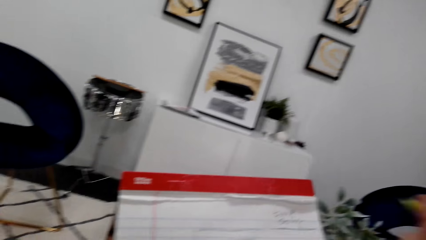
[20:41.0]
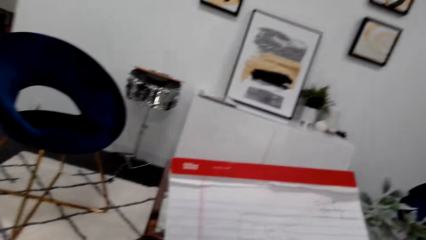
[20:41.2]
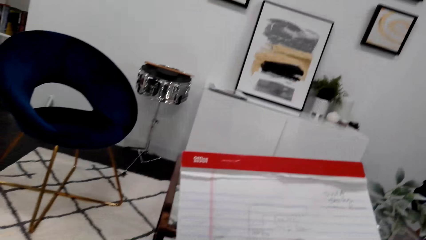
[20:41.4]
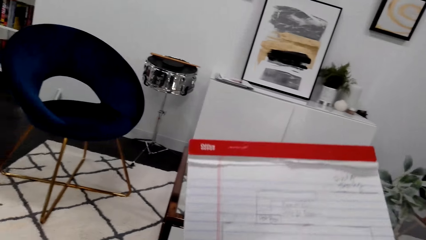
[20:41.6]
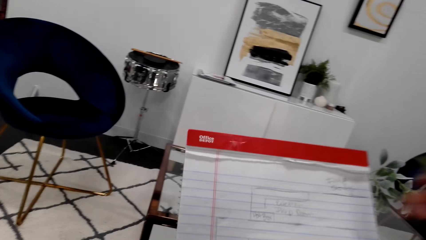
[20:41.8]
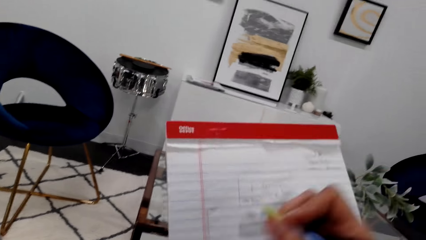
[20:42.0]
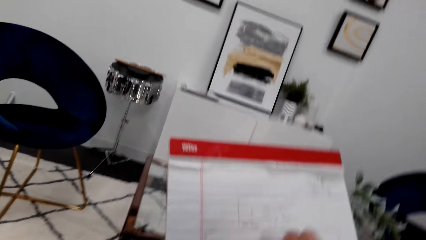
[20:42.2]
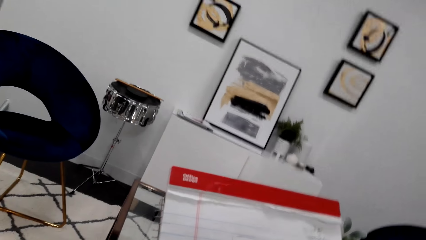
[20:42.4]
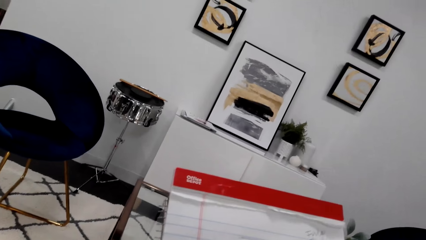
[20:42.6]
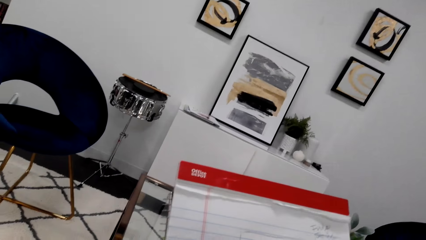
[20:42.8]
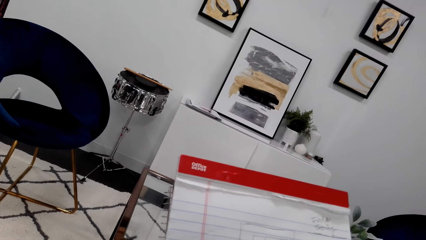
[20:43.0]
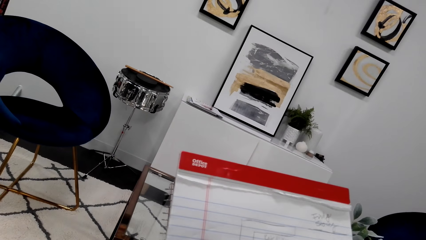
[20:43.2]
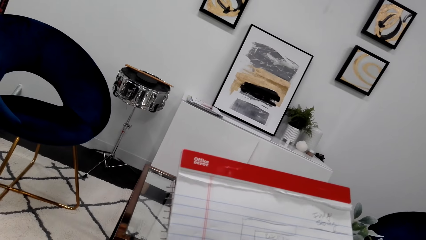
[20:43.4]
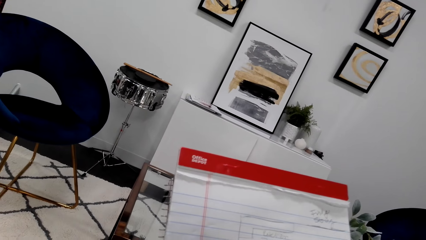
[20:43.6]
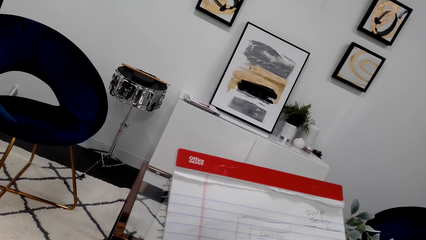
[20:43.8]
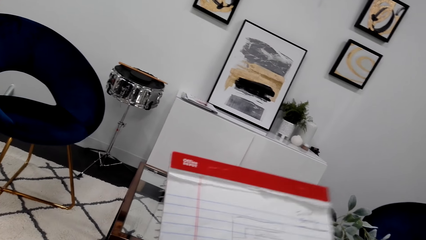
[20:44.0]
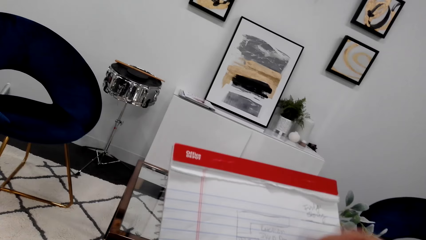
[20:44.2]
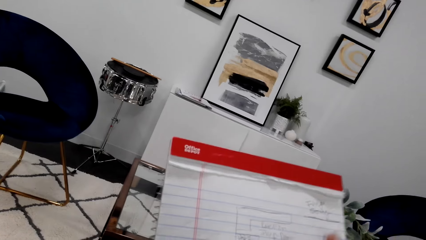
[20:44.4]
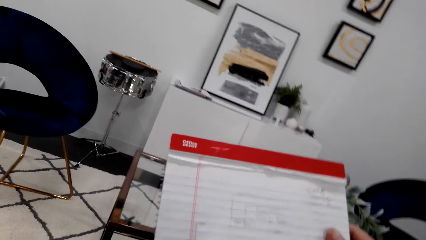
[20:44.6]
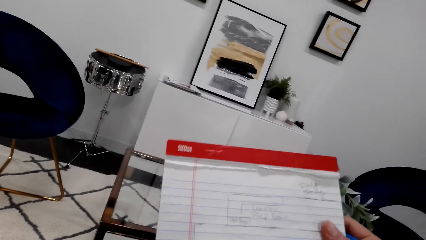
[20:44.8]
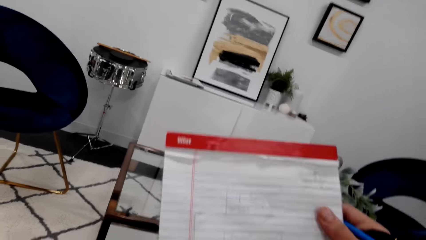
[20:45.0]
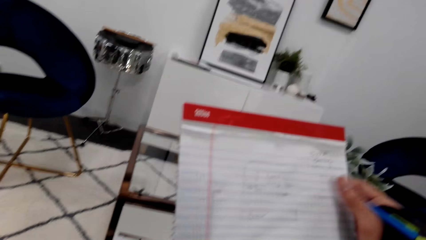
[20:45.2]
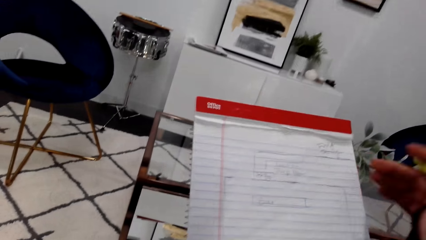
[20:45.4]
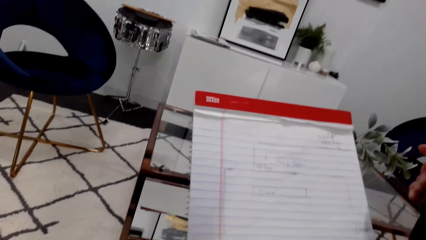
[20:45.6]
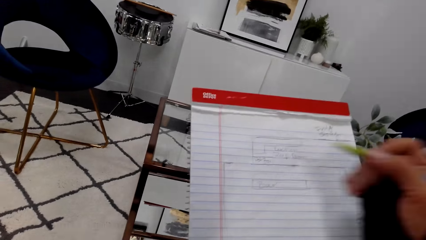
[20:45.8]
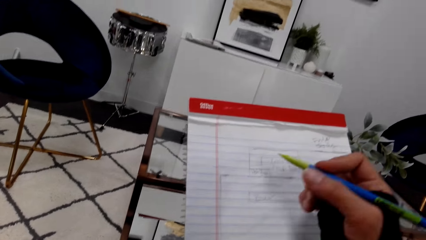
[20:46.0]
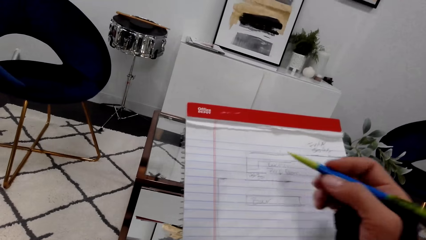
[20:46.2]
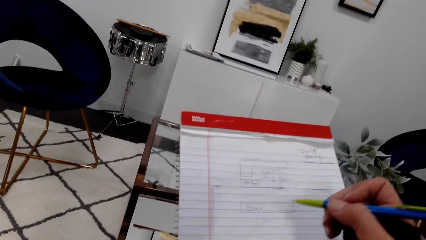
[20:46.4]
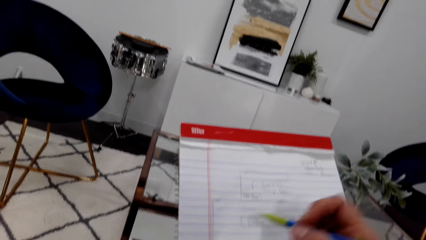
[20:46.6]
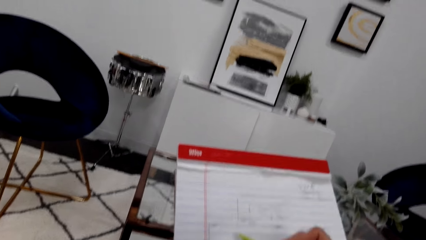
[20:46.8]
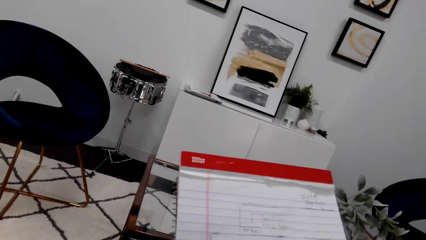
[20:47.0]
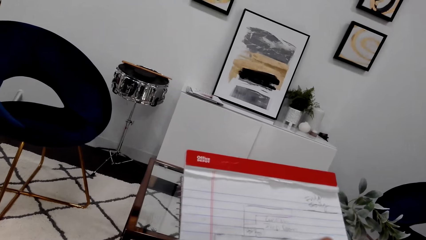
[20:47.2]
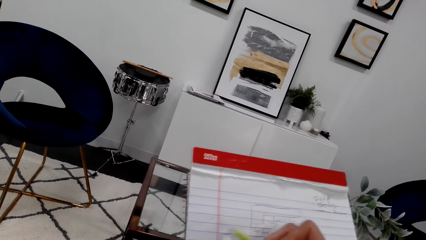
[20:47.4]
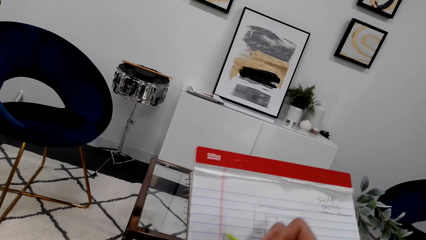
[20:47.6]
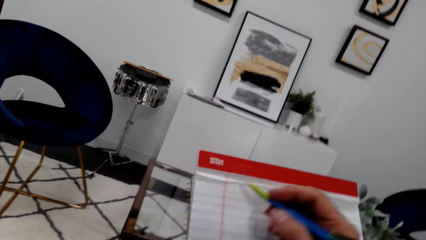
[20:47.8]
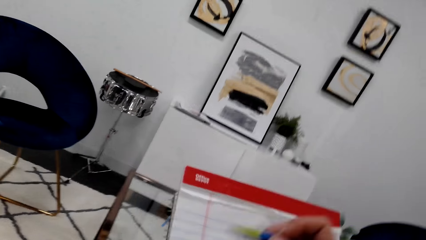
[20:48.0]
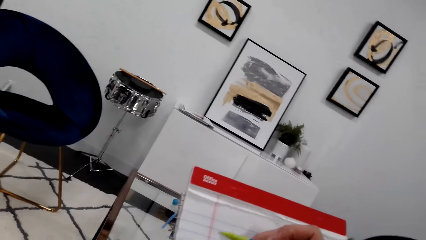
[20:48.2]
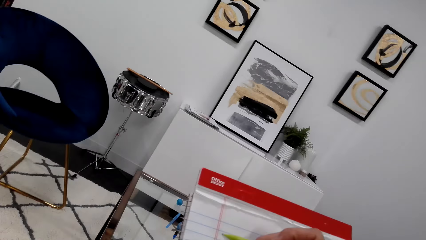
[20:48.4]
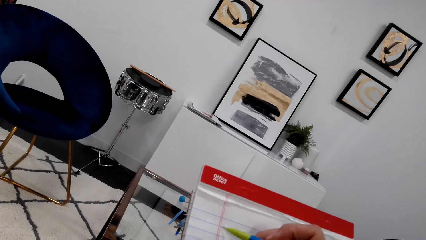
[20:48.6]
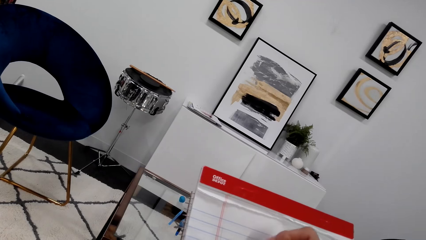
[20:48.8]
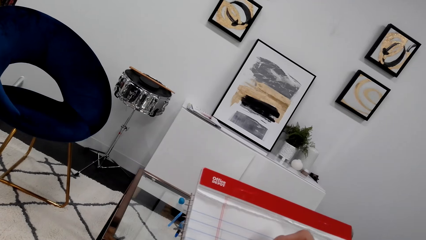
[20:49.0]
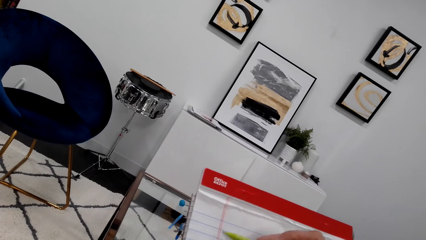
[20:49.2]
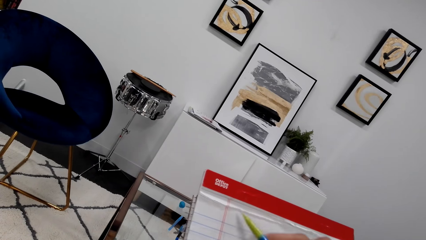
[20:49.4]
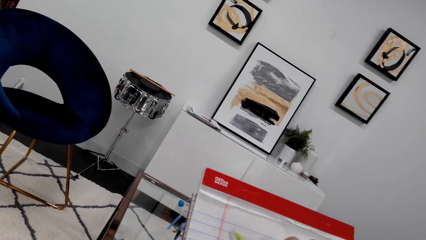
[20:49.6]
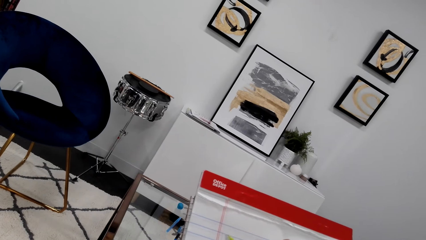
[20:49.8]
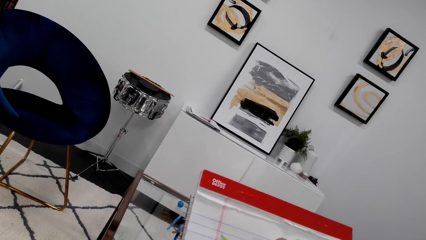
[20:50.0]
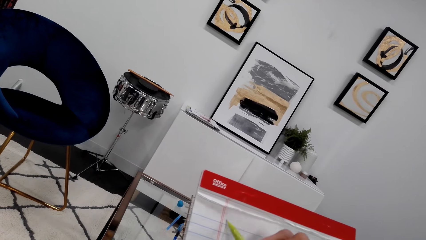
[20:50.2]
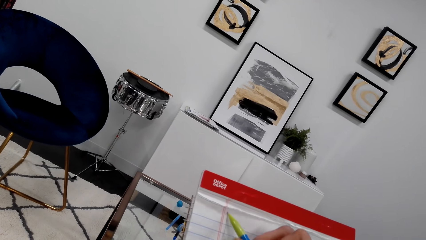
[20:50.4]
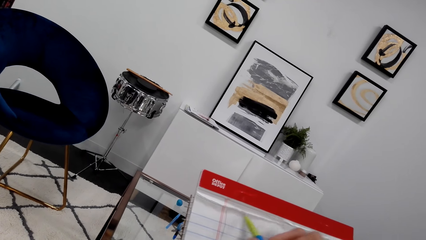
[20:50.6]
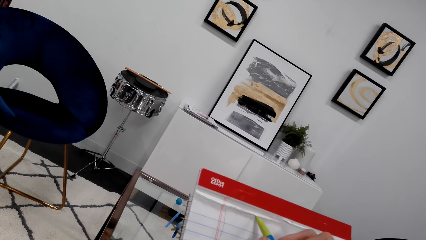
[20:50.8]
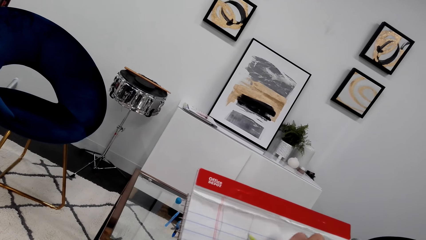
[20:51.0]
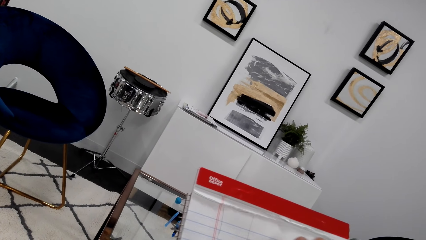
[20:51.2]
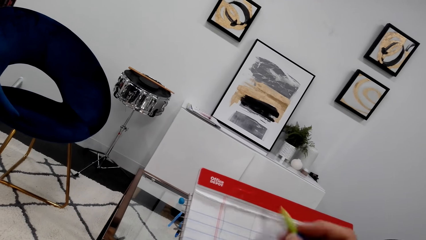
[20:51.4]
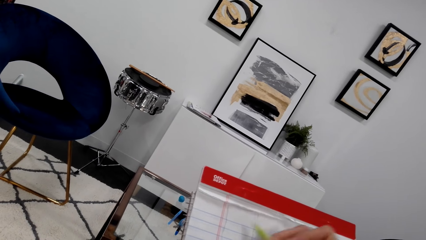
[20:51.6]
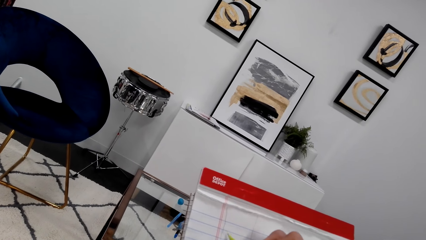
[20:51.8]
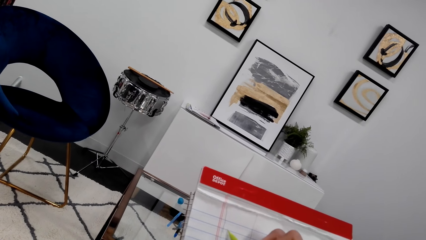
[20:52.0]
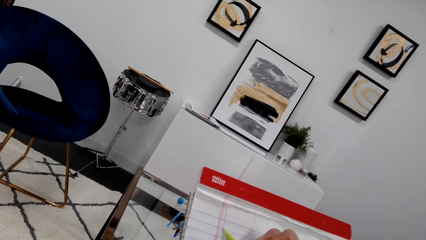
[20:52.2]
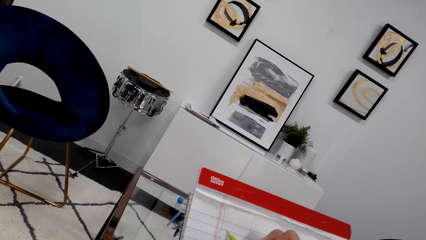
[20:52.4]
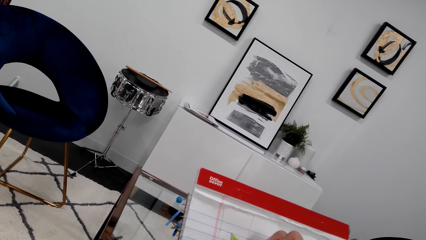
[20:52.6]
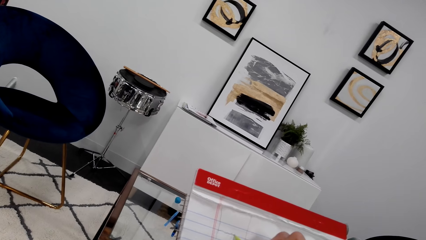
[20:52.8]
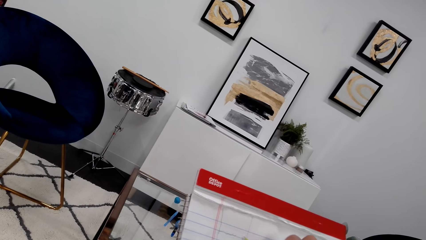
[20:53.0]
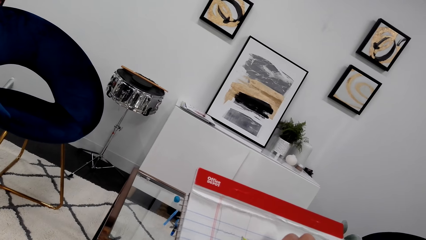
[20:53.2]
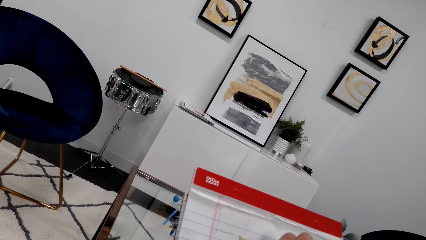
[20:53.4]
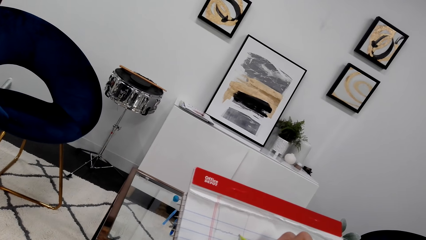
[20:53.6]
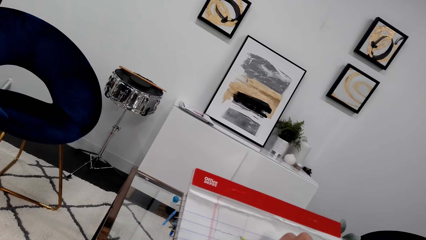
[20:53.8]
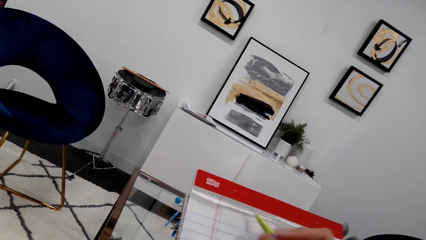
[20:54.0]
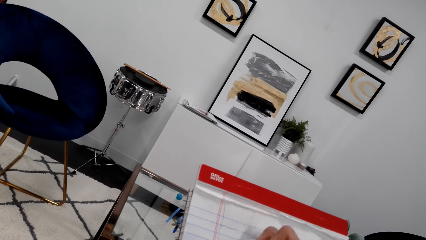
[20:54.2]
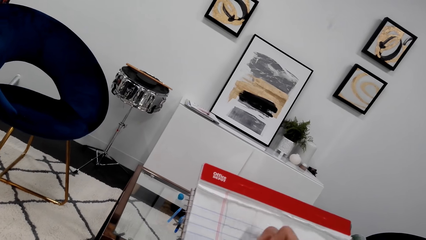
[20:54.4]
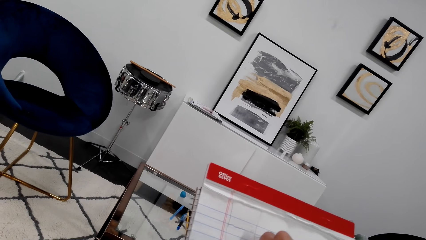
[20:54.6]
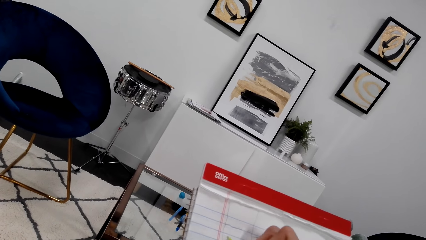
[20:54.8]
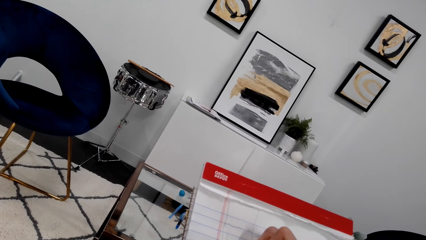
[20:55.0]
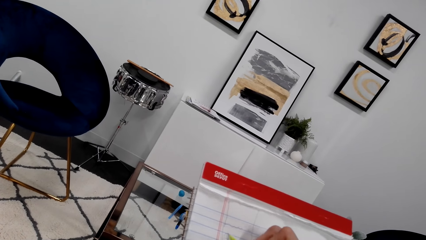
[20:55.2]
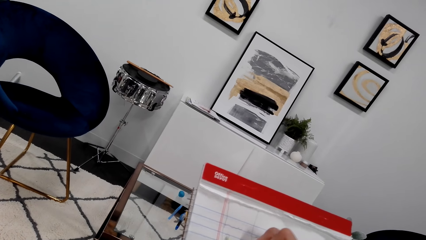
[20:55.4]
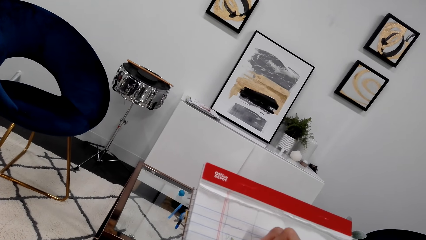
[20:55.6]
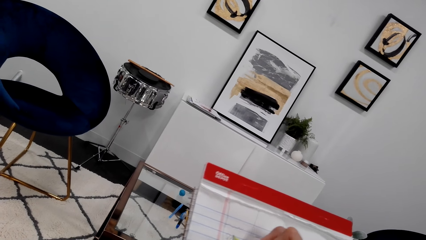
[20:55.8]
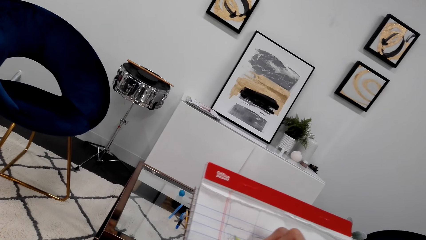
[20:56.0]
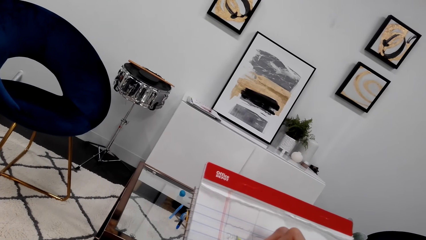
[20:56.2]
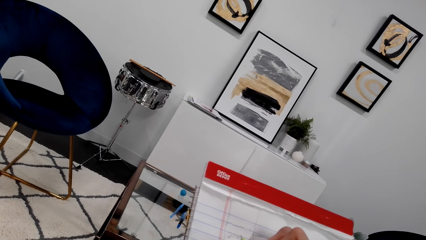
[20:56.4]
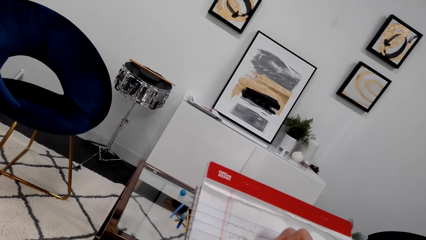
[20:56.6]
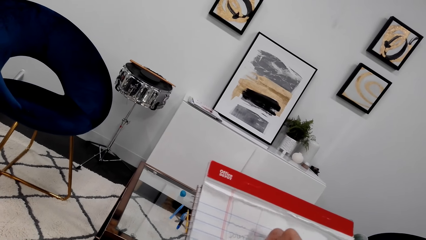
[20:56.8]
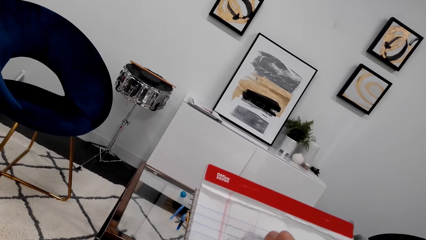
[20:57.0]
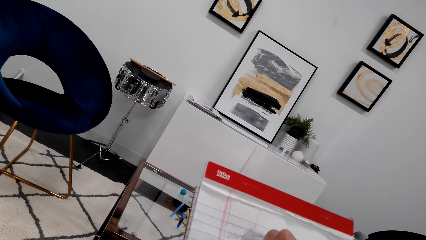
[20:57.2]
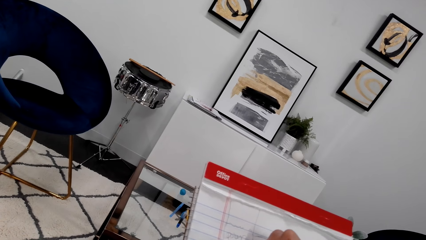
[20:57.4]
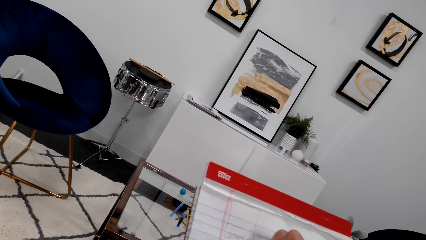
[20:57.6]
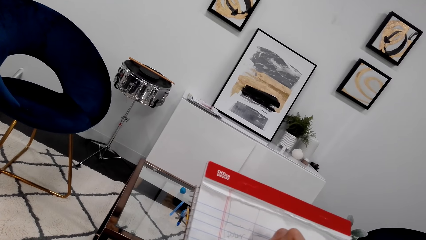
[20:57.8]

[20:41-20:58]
The camera wearer draws in the book.
